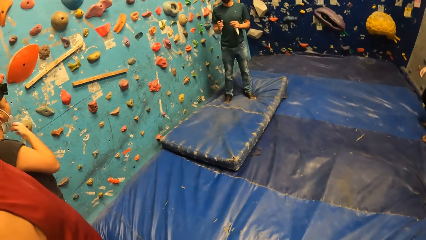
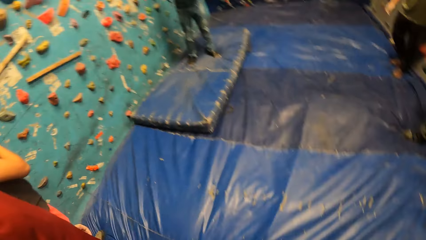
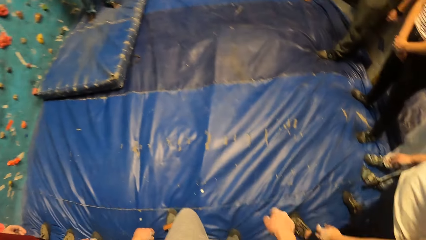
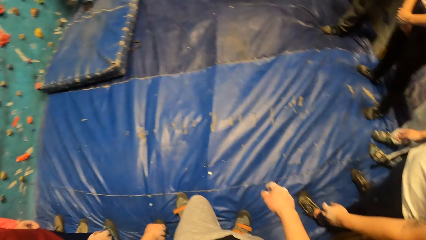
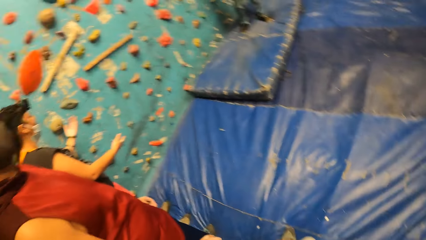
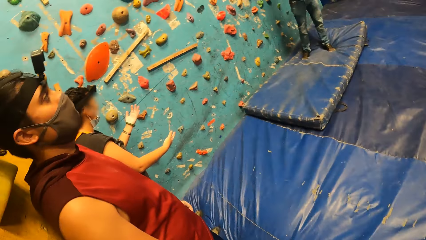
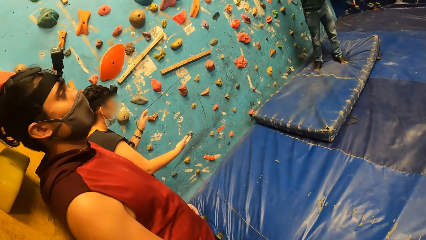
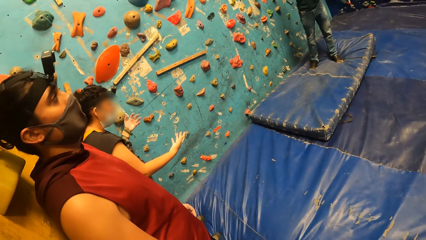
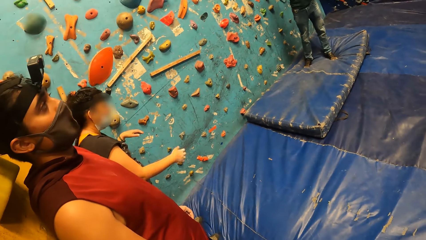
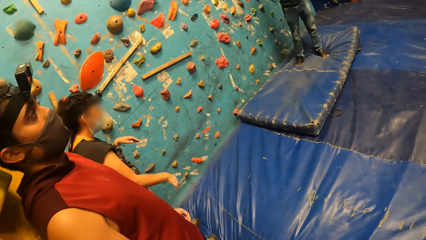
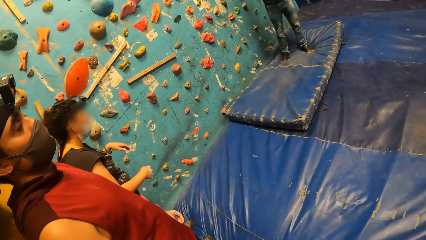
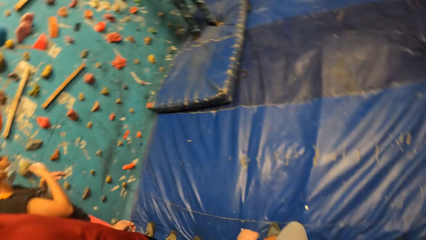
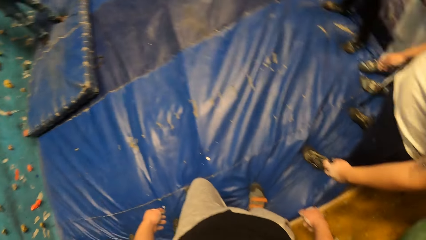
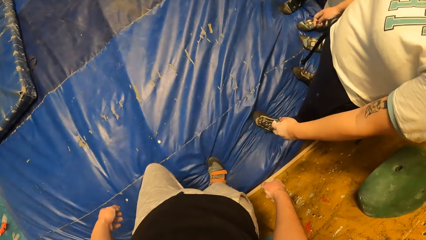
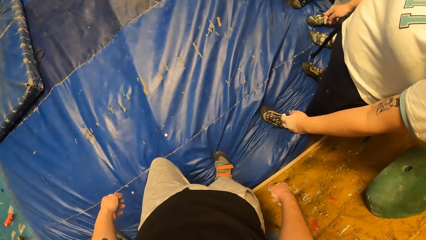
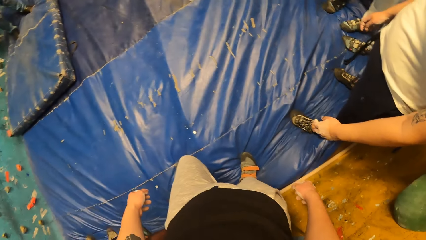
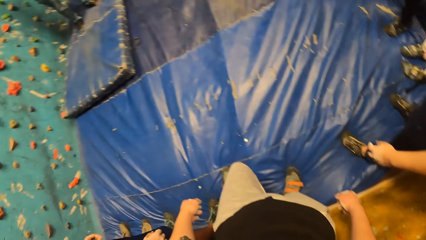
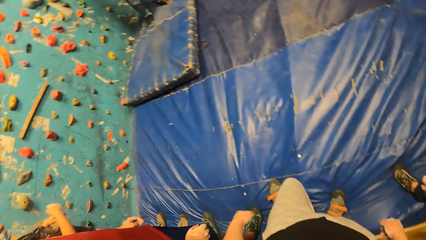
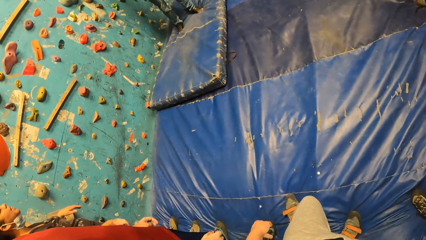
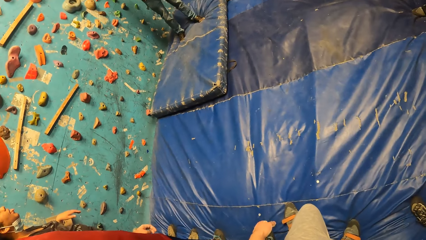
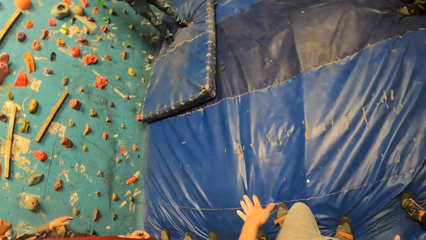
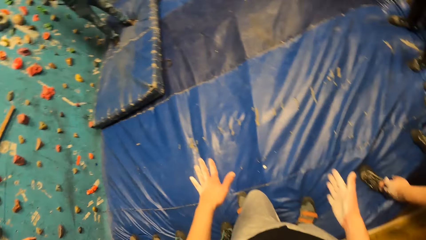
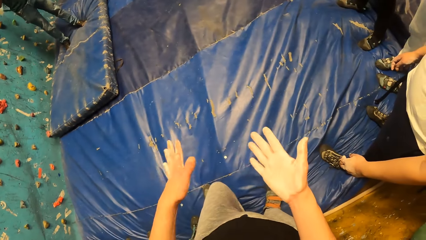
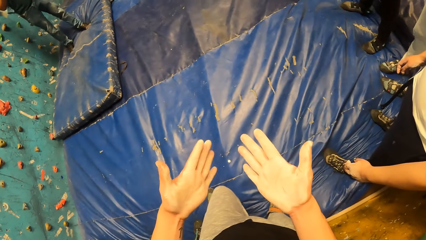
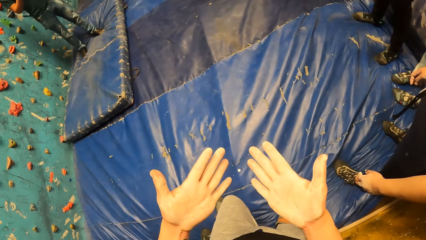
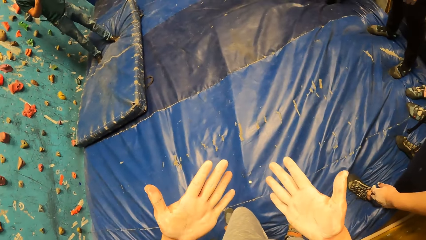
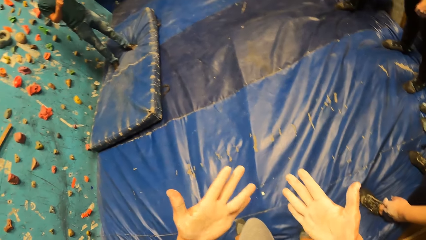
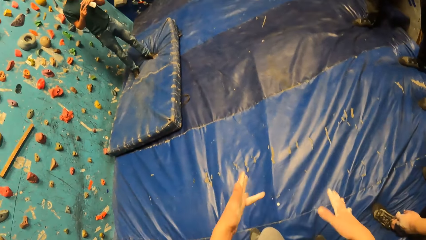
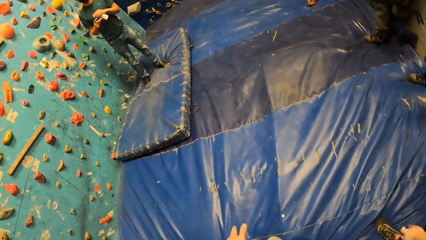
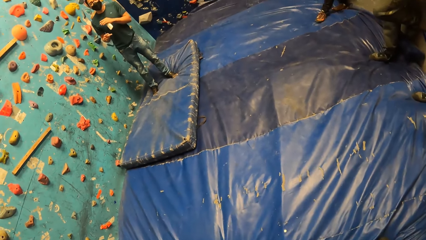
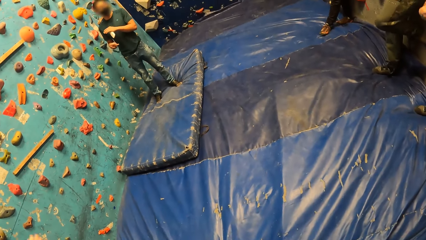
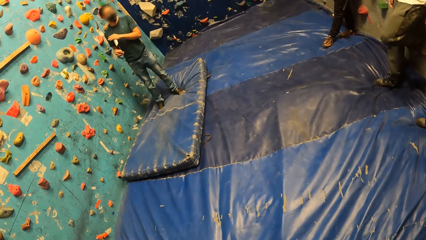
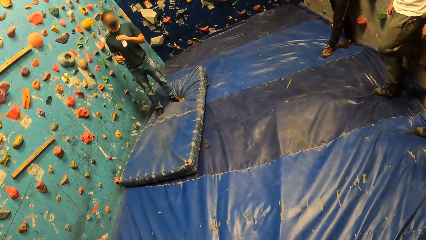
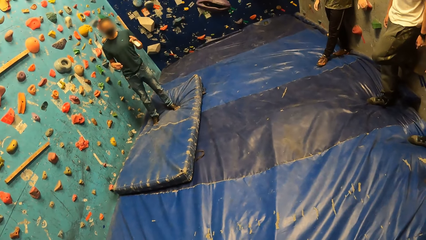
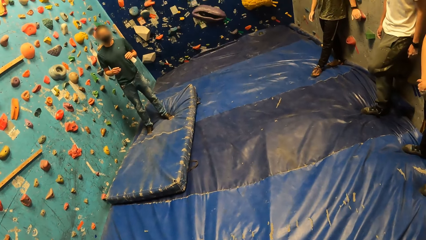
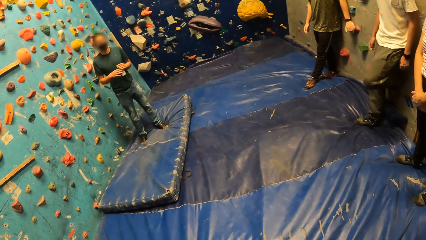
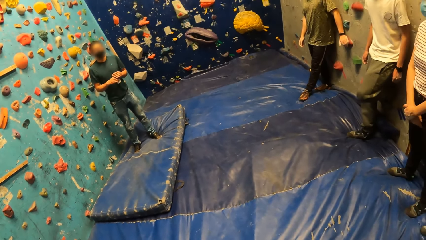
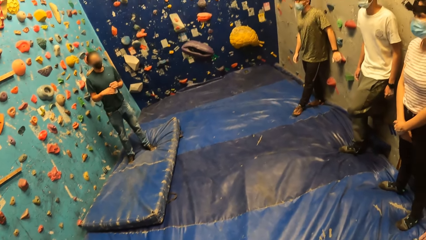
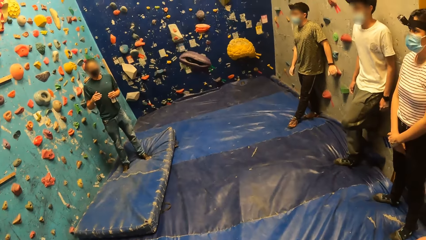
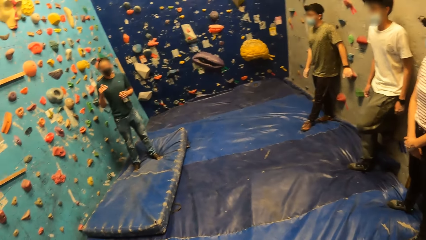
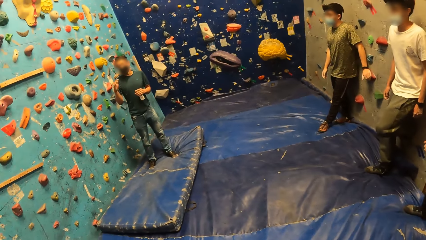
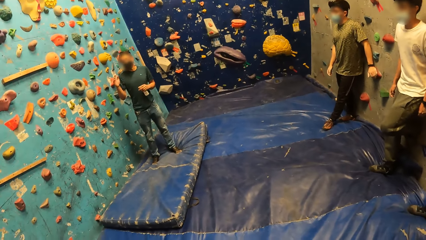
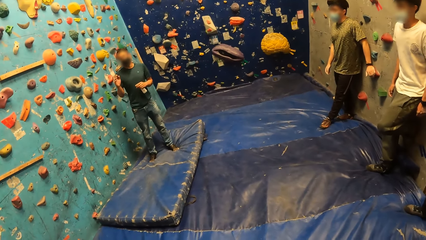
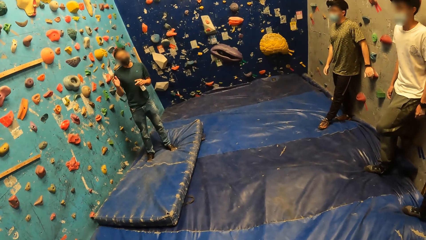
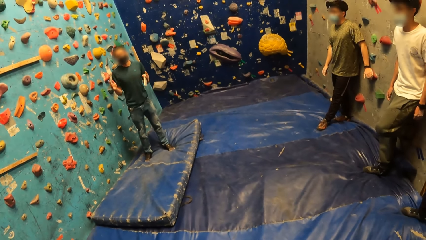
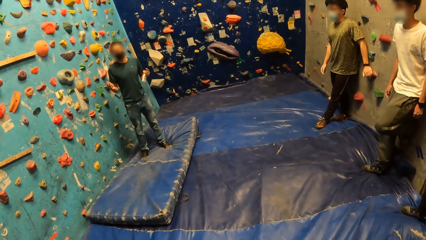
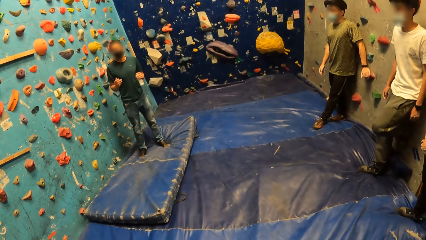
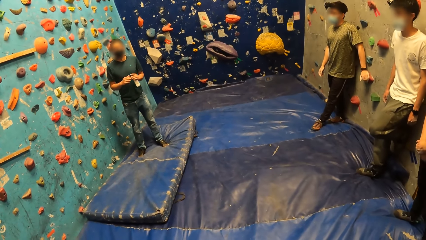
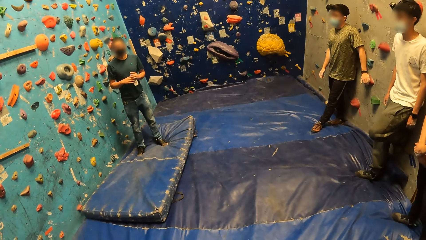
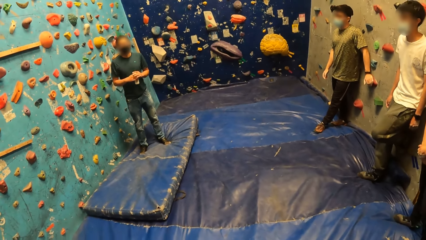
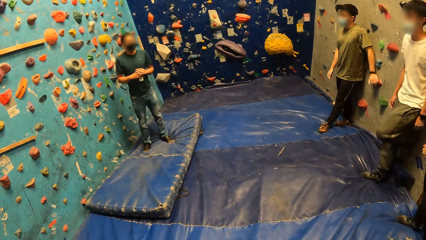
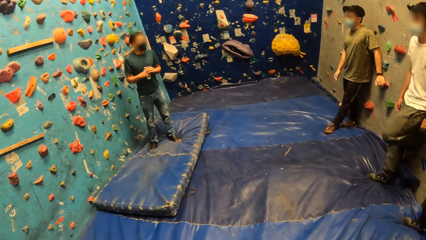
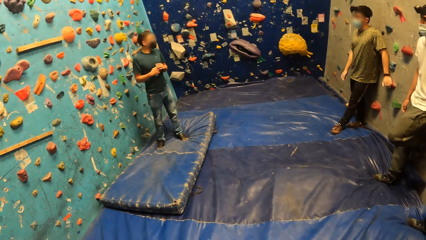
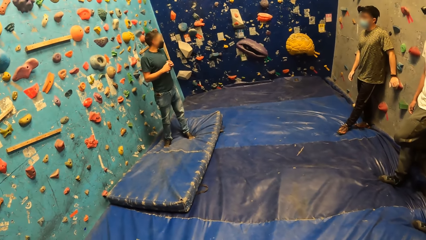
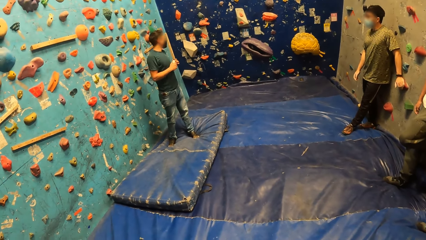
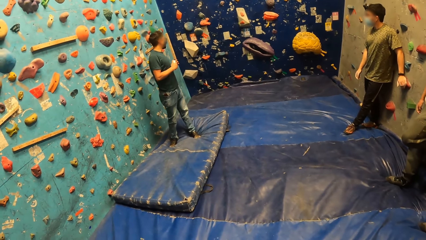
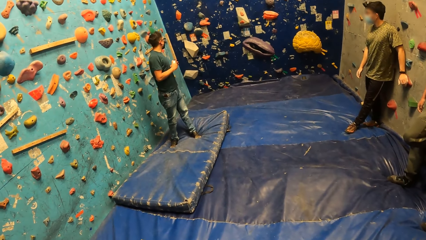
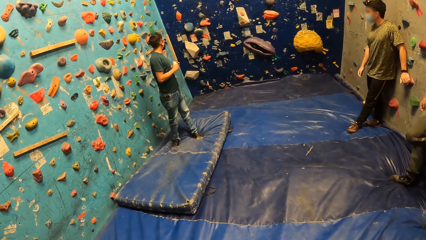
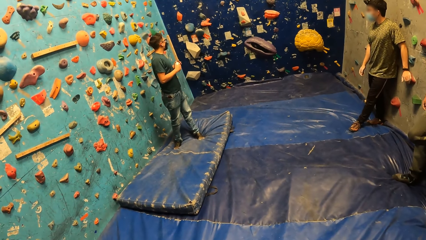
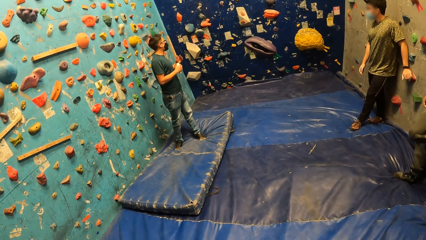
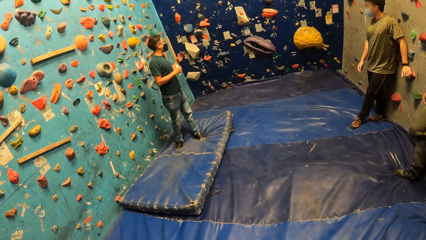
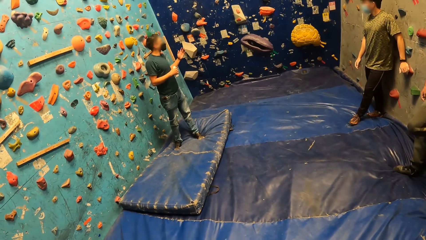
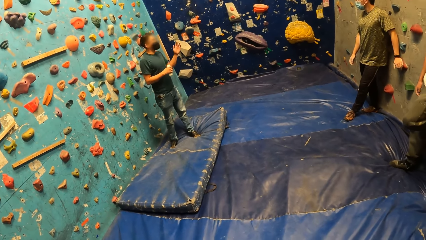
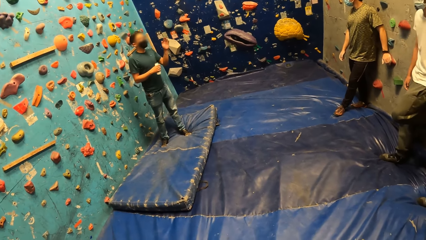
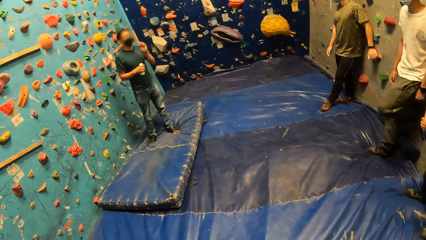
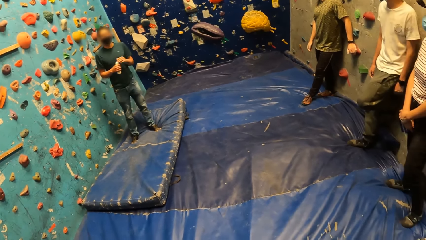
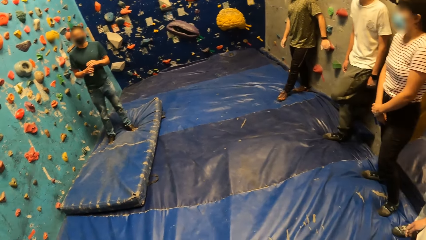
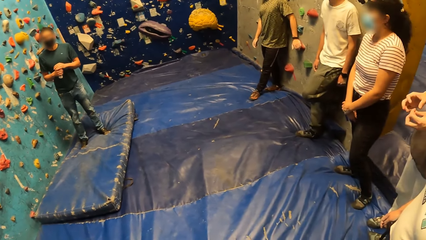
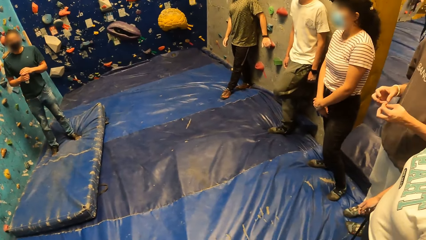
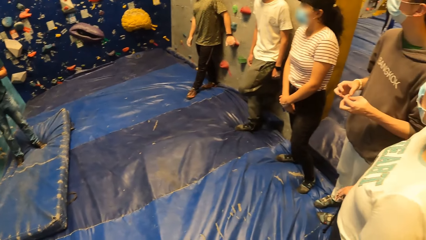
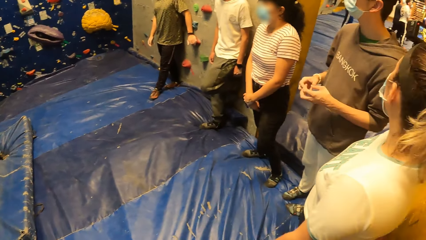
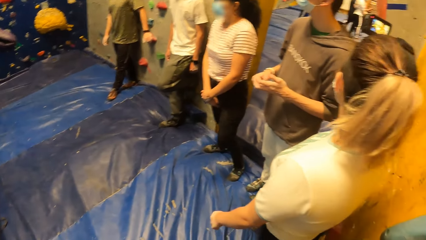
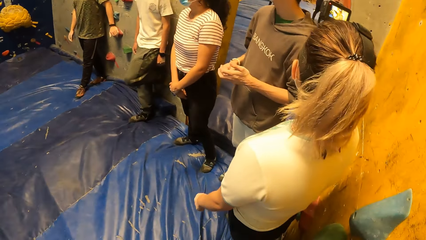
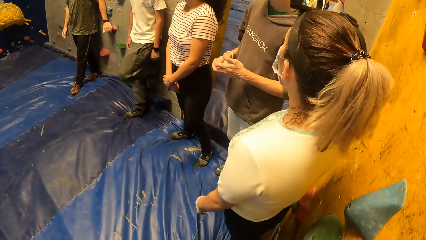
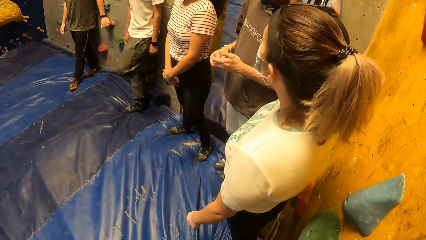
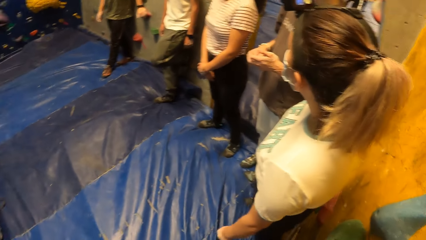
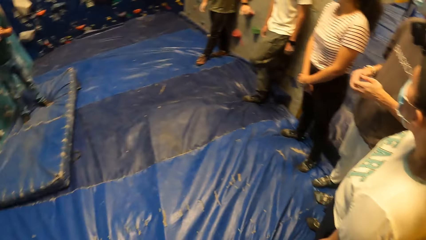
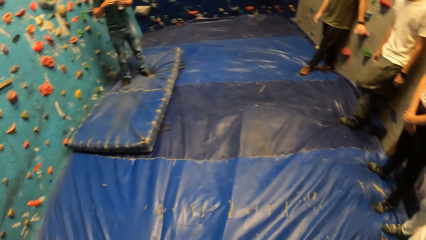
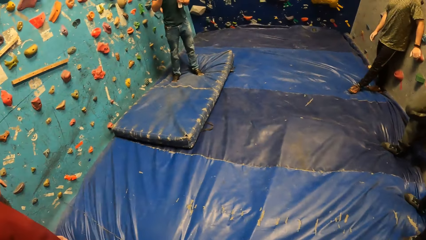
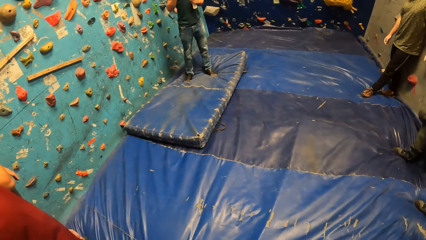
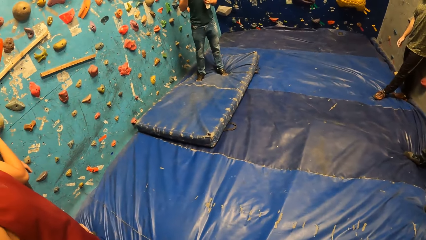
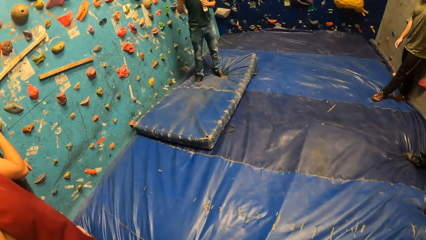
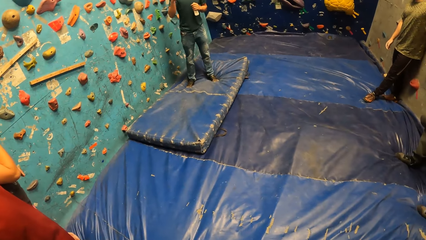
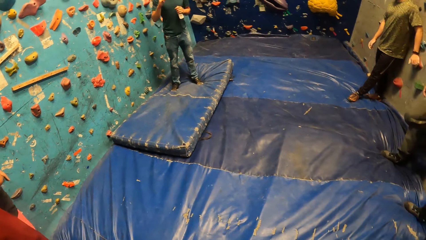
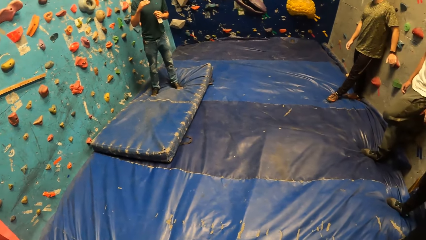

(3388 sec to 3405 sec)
A woman looks at her hands. The camera wearer looks at his hand. He puts the hands down. A man converses in the climbing wall room. The camera wearer looks around.
